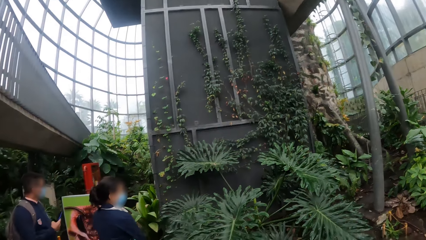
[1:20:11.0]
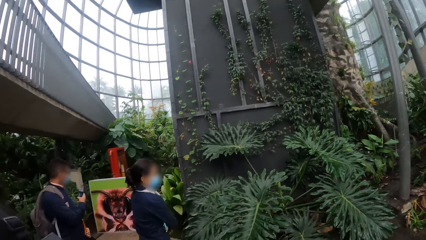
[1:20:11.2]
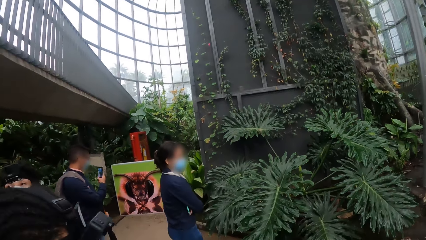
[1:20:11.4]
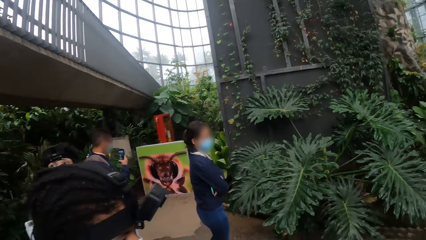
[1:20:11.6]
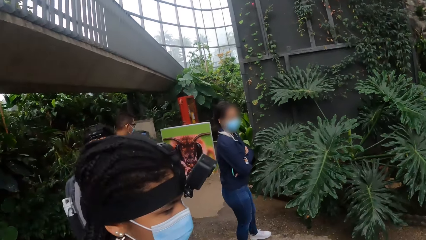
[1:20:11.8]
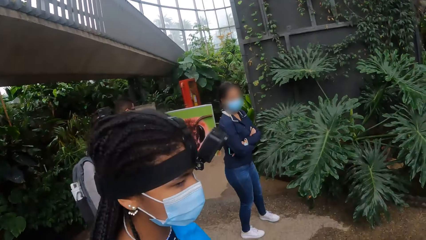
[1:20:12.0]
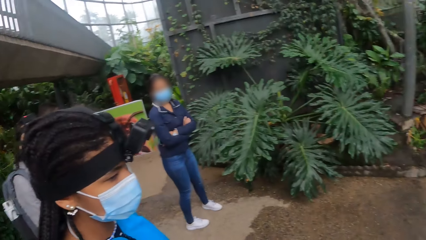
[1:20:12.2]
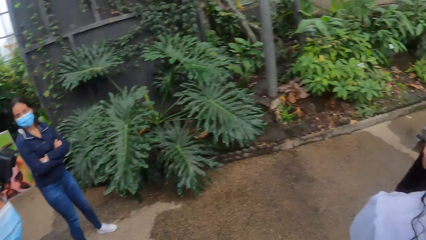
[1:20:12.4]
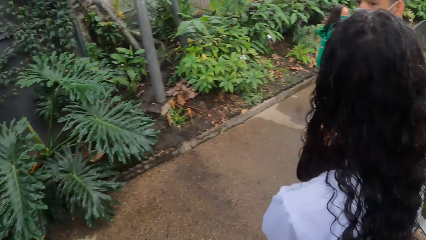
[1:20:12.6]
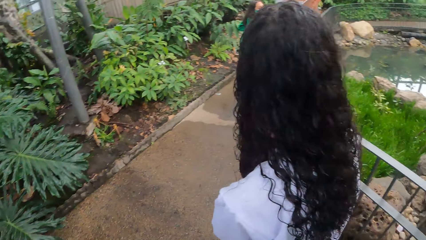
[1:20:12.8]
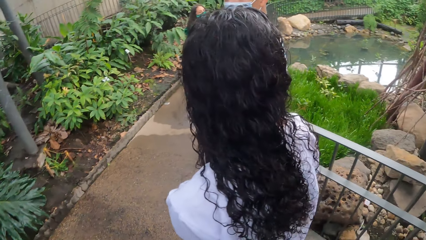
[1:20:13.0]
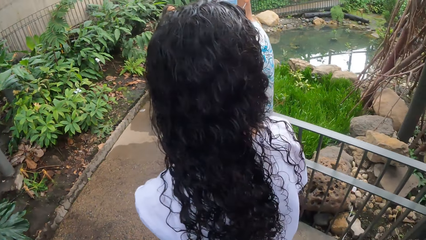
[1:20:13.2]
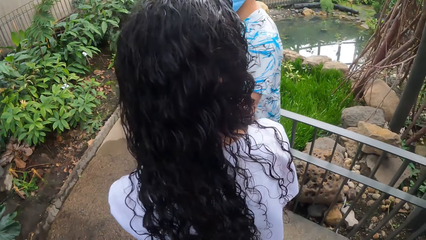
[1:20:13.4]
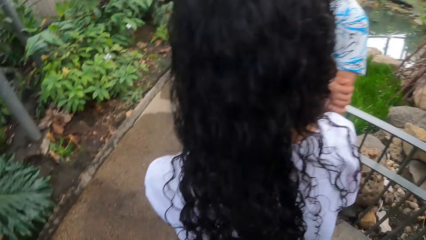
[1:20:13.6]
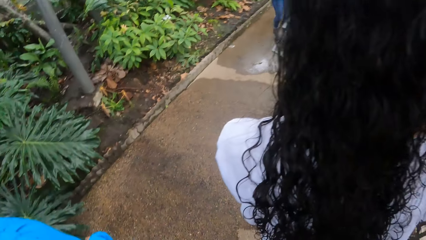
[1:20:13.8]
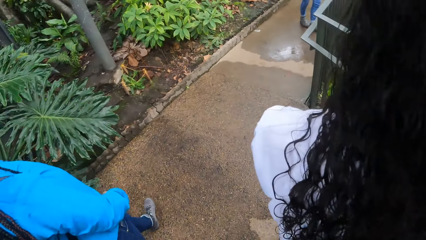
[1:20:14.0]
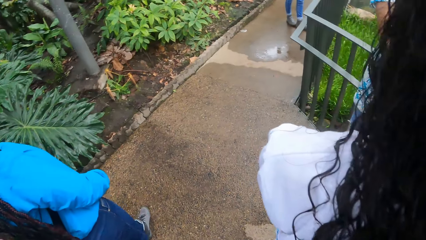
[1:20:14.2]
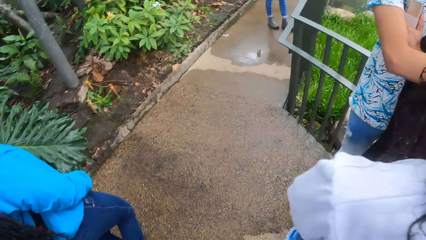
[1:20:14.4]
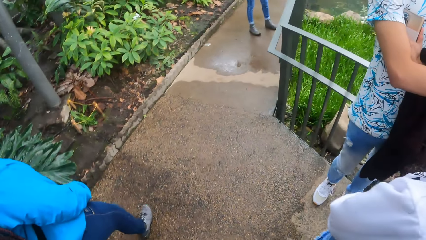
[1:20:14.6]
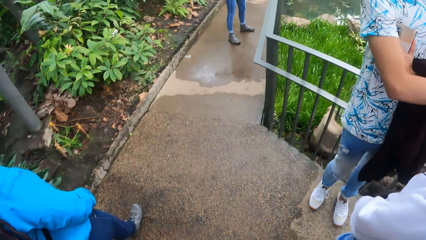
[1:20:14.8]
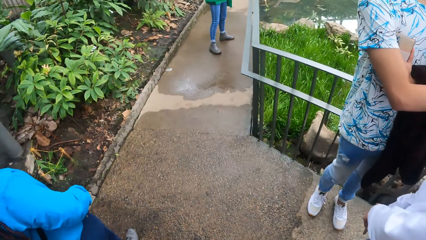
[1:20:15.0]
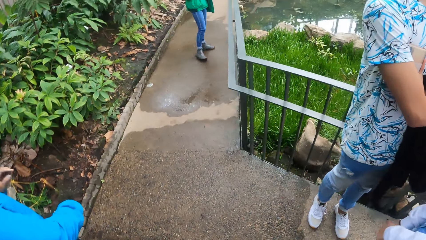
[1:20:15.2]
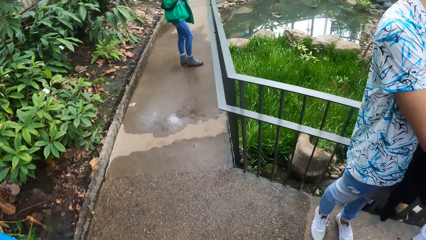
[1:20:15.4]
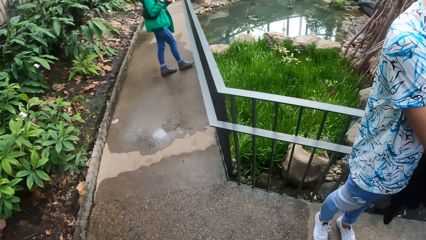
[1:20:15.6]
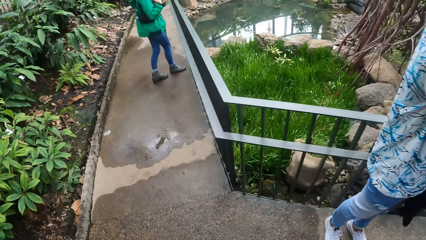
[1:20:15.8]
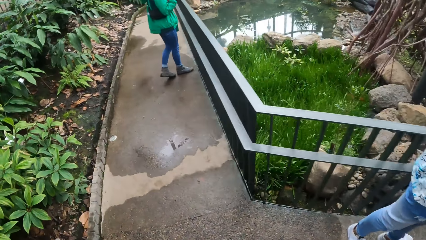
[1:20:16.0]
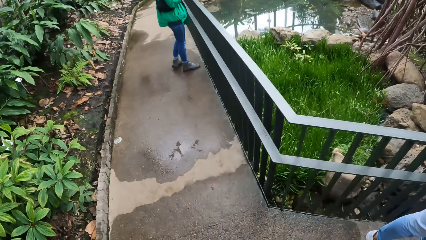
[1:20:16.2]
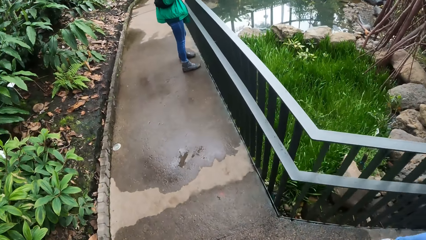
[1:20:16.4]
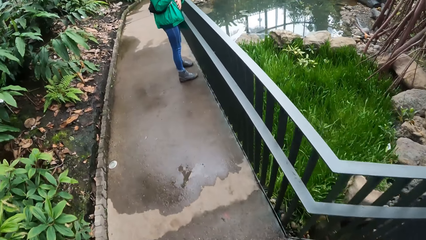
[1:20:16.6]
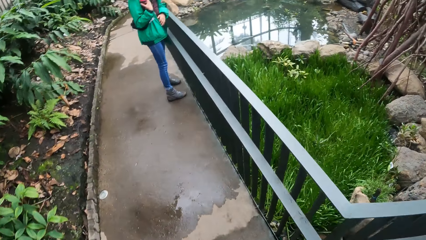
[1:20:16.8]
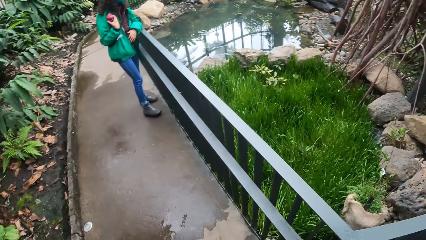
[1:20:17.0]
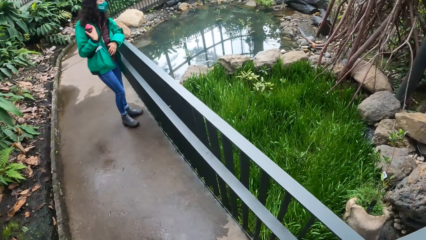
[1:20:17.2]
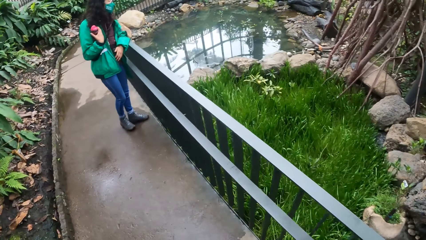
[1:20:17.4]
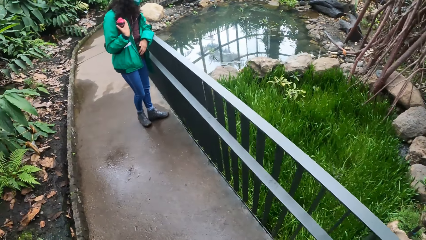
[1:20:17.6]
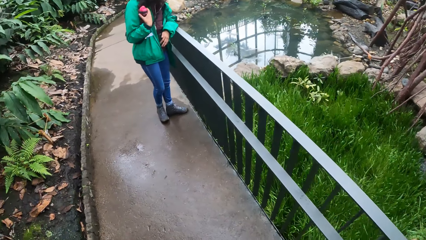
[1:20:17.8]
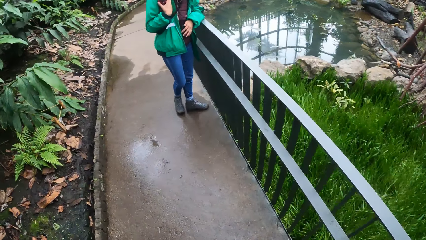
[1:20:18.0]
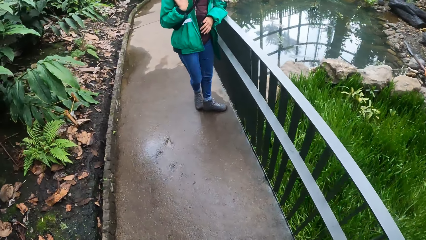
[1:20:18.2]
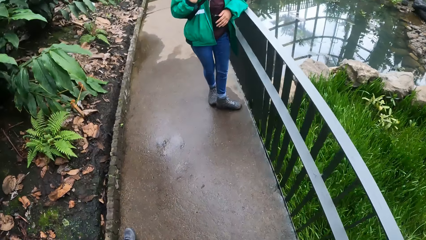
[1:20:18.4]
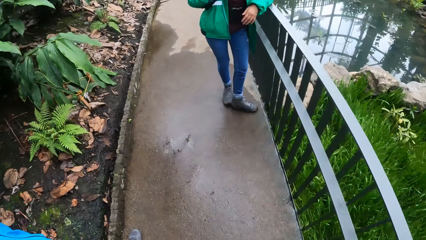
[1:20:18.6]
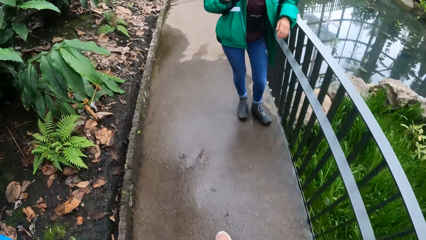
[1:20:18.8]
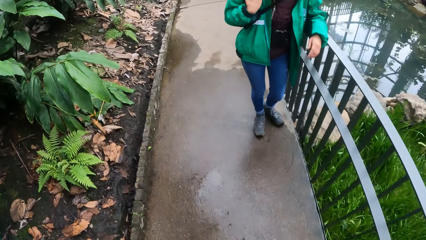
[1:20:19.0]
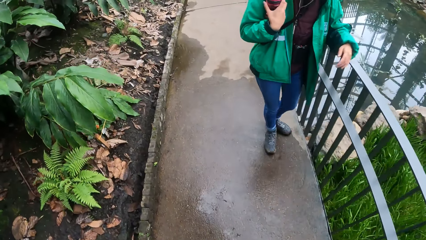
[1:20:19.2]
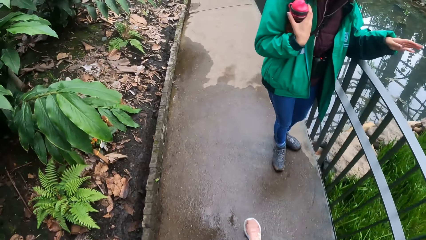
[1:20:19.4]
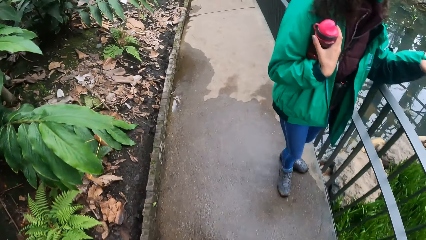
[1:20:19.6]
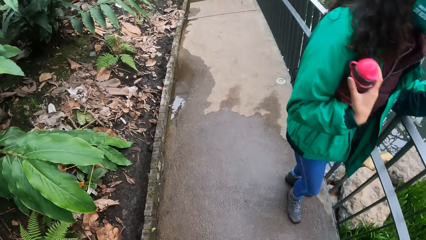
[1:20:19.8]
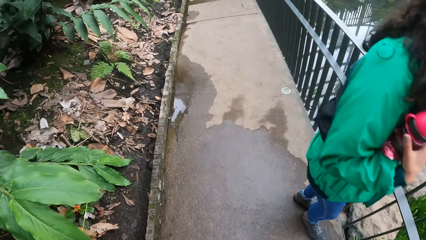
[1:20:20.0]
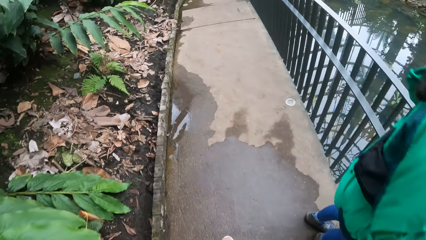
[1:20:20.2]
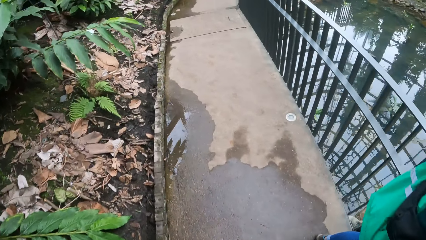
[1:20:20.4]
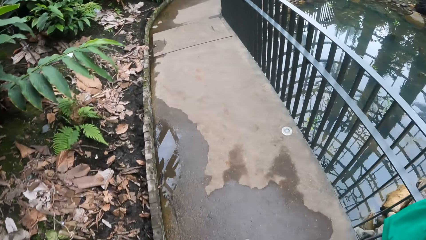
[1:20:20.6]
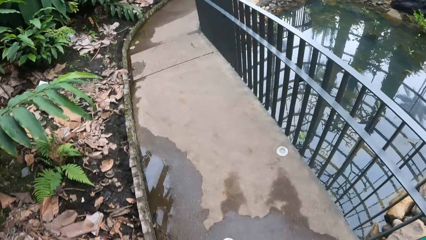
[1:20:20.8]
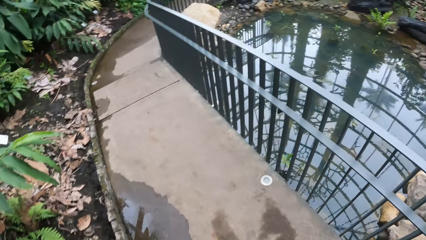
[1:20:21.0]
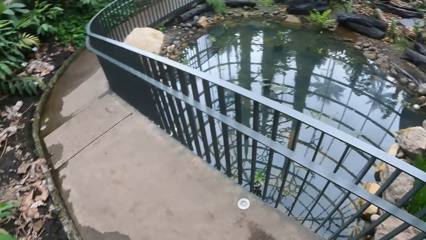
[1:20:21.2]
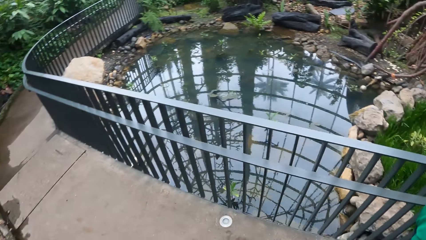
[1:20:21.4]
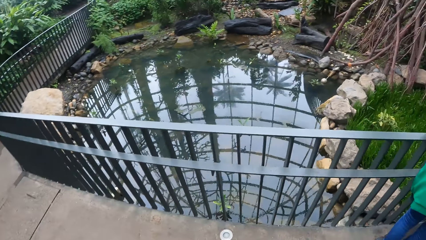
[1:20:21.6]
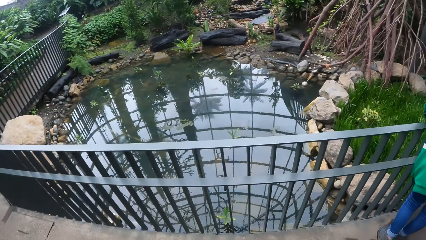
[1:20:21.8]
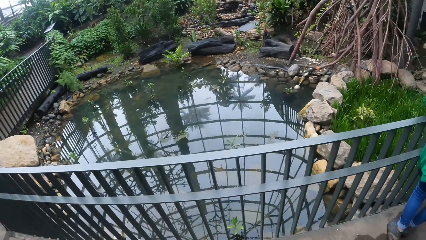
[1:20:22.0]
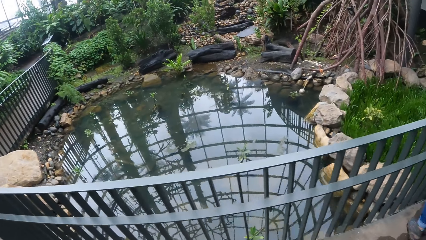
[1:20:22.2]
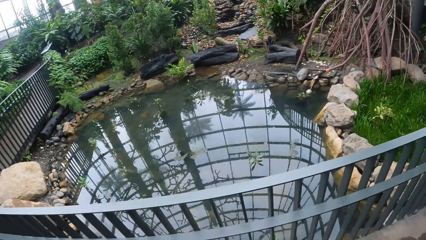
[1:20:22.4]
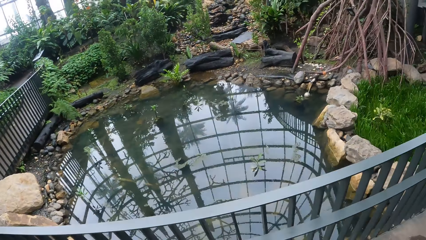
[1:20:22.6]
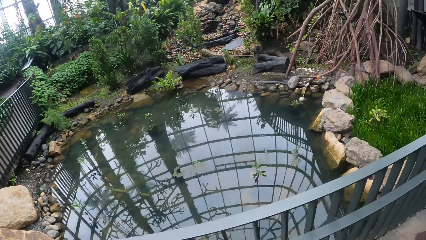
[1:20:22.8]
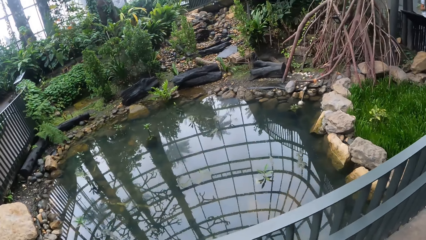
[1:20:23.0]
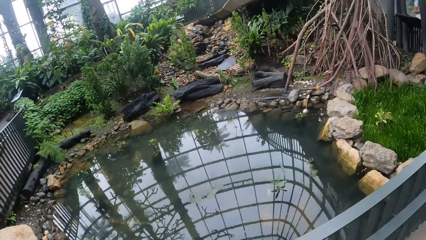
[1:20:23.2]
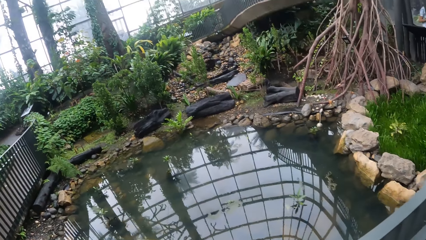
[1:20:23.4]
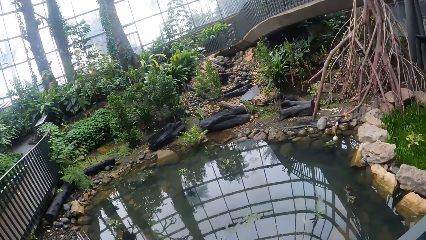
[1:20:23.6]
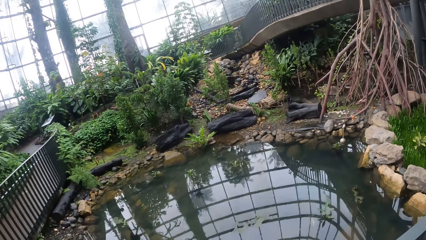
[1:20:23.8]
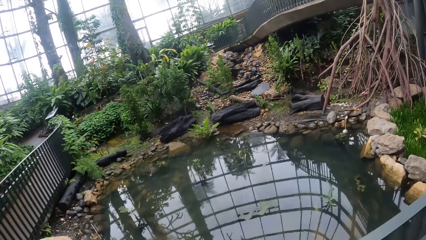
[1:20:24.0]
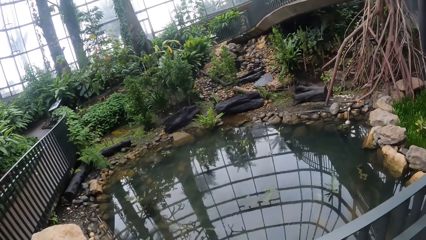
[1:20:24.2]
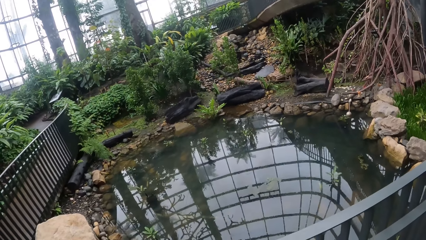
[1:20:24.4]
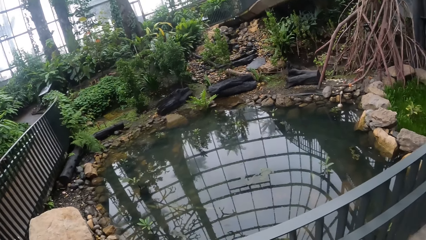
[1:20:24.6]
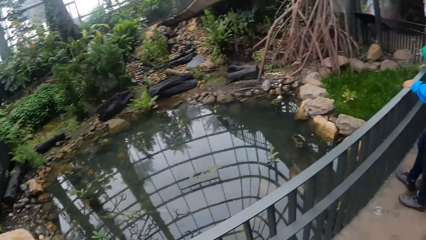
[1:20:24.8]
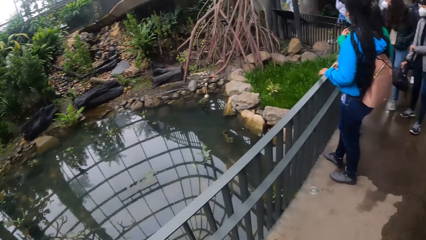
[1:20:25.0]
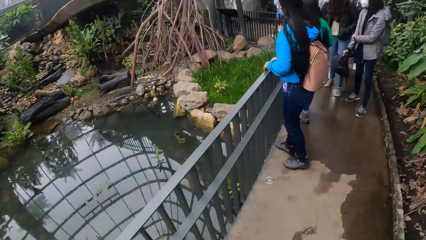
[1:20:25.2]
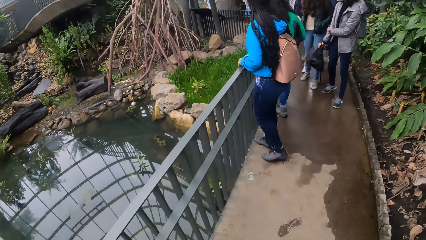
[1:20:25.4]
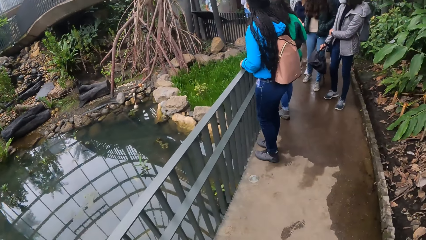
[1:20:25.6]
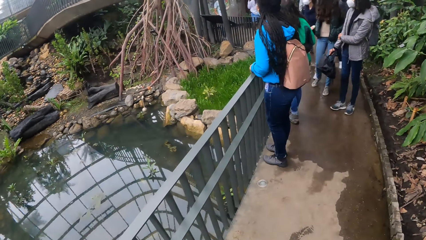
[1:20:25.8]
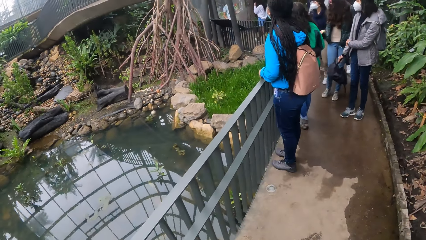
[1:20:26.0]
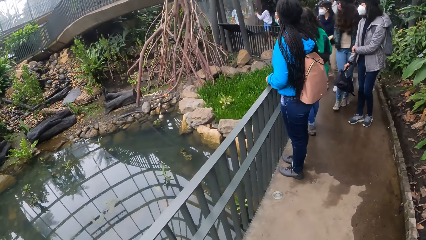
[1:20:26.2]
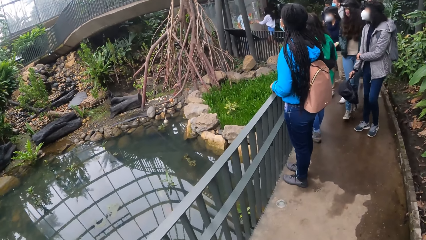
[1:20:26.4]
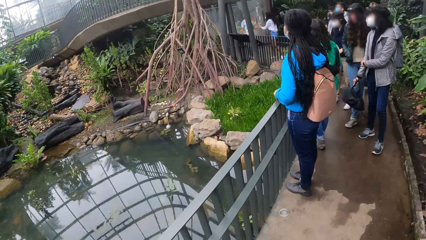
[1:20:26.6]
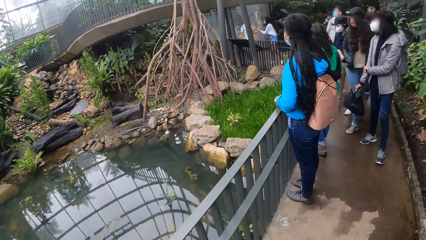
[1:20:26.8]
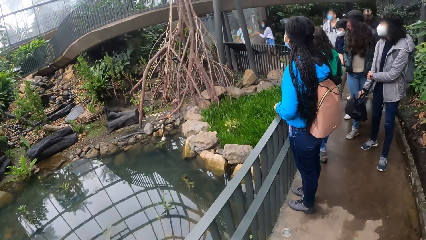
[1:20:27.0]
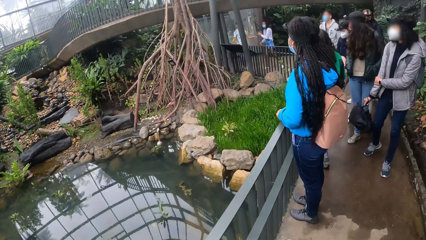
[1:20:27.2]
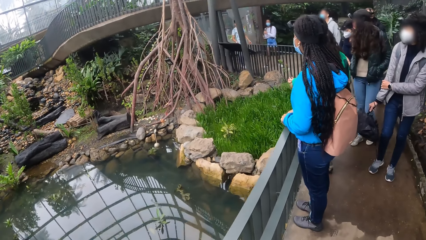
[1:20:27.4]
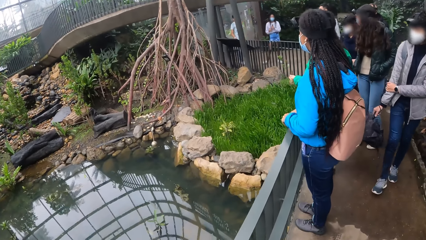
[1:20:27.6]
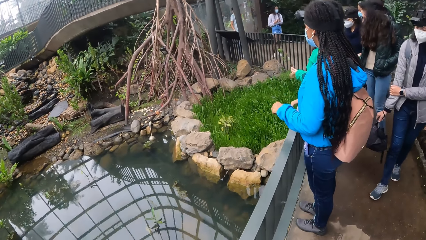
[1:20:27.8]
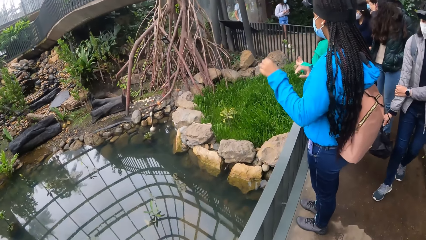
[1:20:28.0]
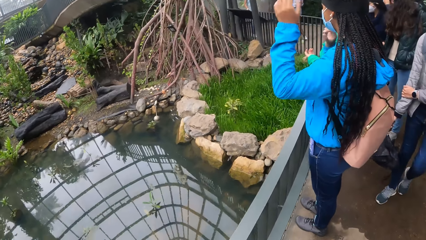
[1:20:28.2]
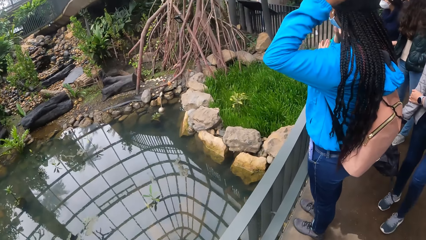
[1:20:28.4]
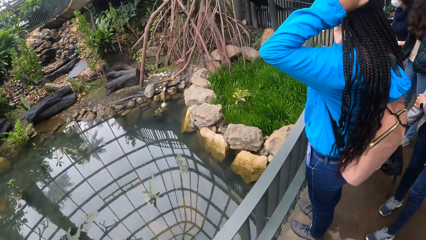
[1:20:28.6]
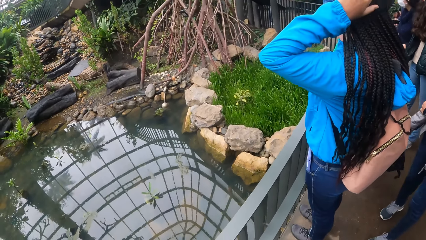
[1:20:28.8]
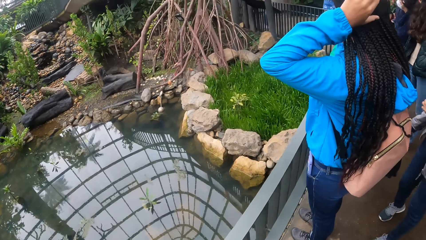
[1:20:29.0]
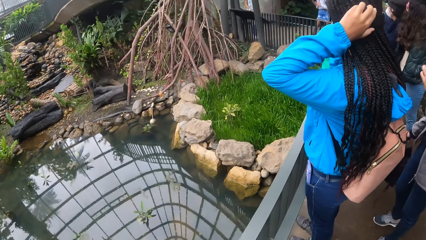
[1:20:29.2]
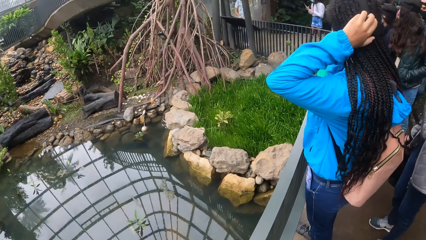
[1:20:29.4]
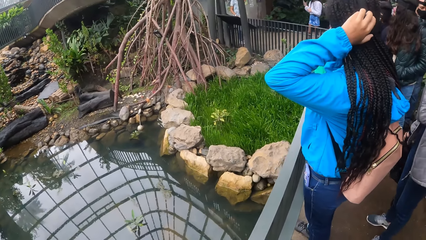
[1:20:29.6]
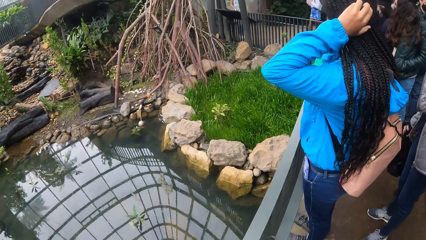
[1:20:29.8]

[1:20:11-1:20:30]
The camera wearer walks around. The woman walks along the paved road in the park. The woman rests her left hand on a railing in the park. The camera wearer walks past the woman on the paved road in the garden. They look around.
